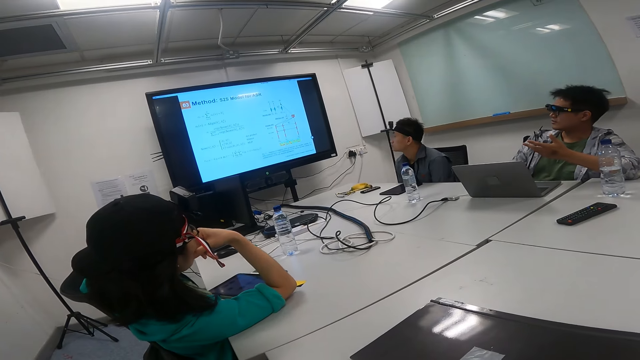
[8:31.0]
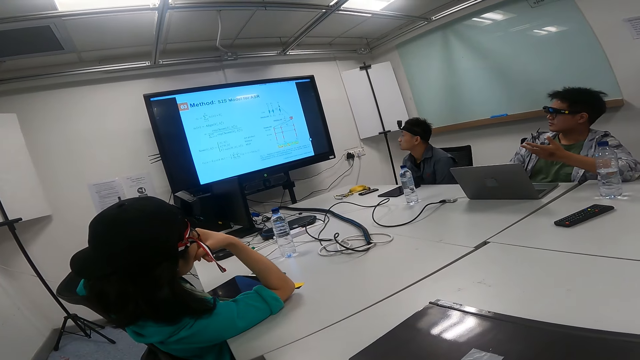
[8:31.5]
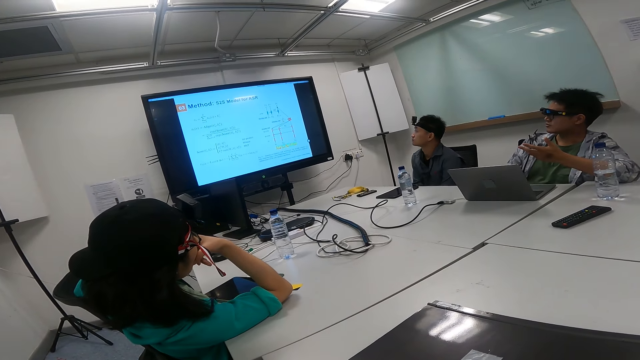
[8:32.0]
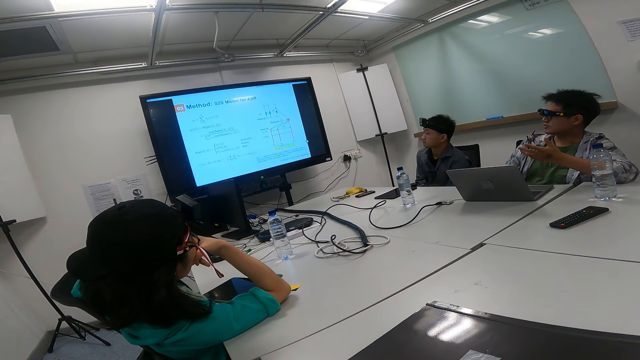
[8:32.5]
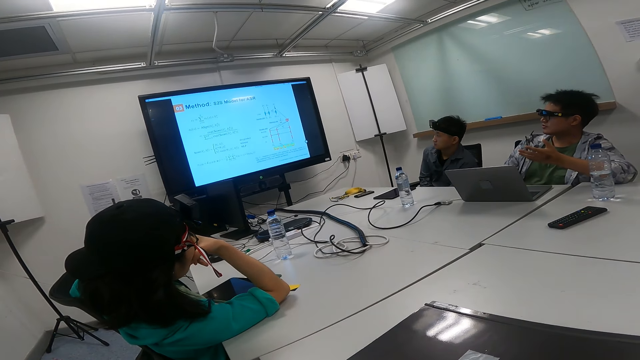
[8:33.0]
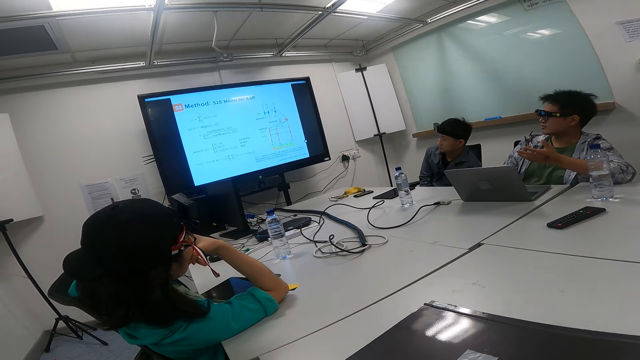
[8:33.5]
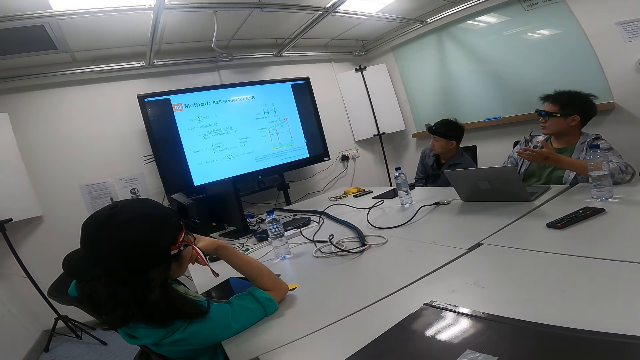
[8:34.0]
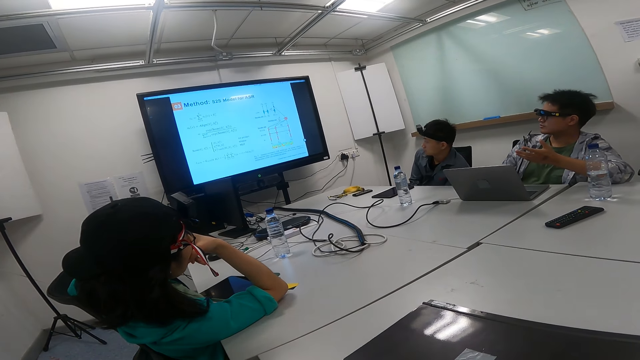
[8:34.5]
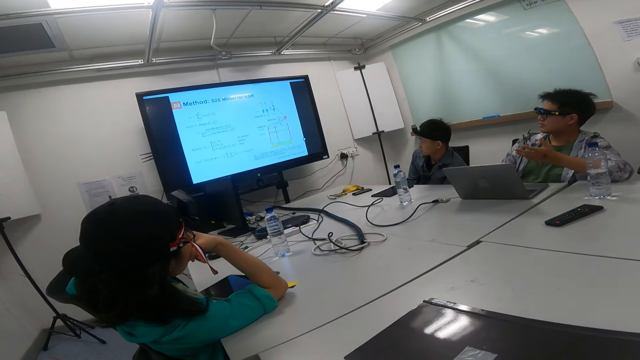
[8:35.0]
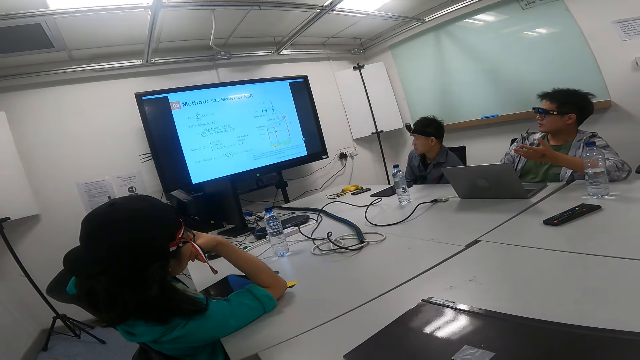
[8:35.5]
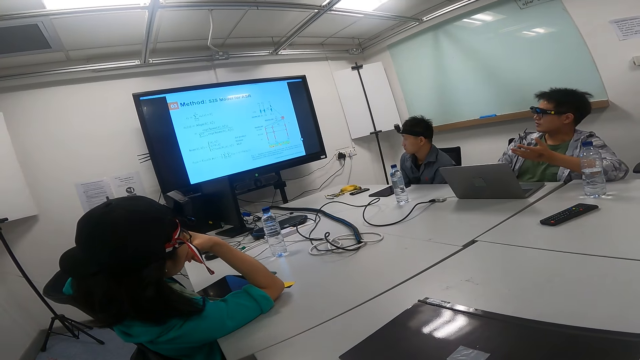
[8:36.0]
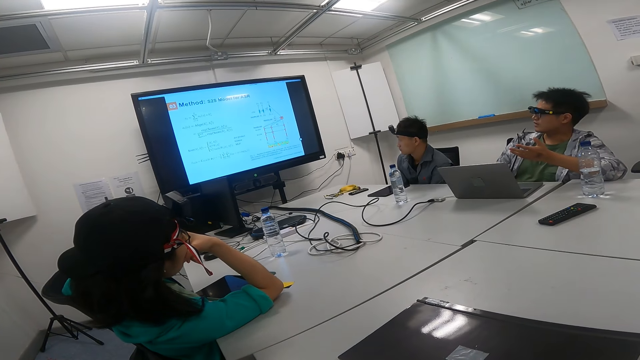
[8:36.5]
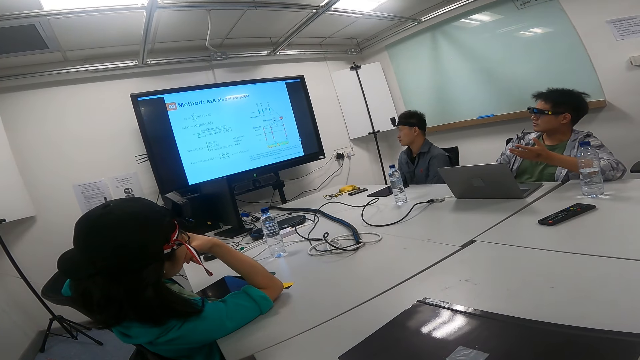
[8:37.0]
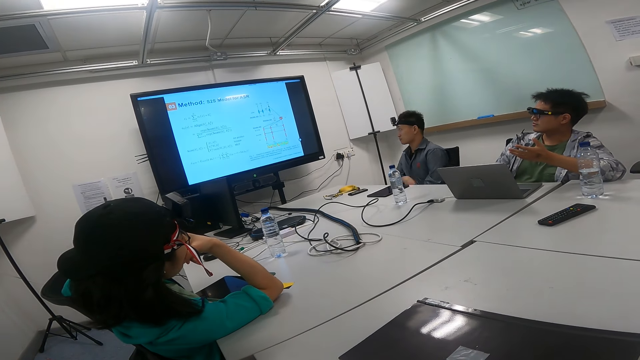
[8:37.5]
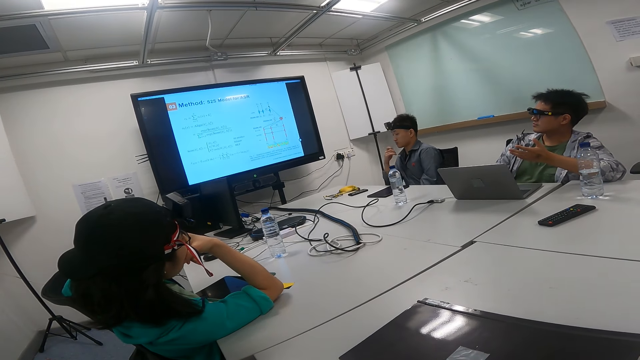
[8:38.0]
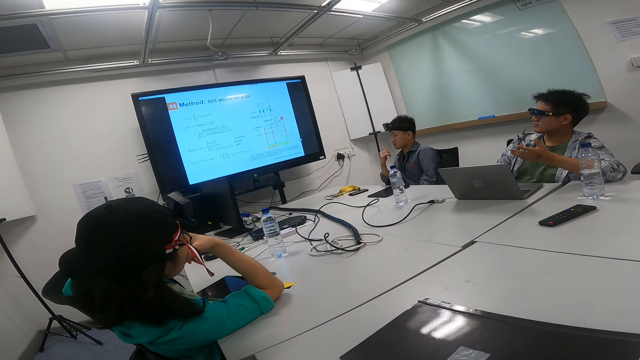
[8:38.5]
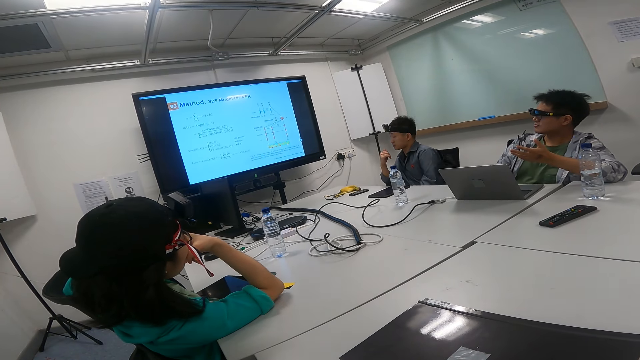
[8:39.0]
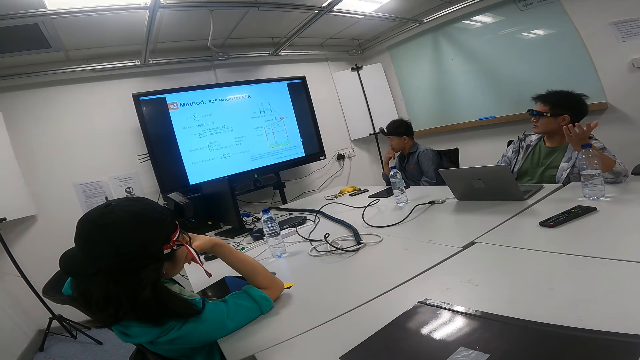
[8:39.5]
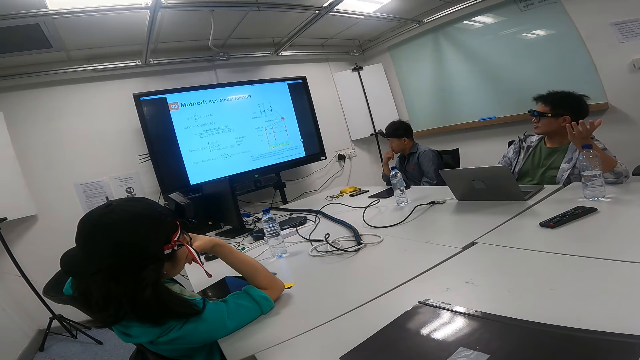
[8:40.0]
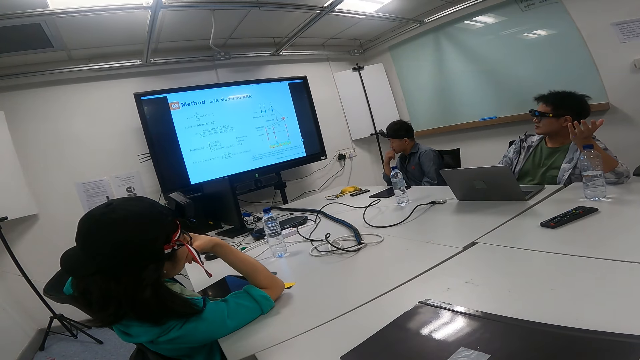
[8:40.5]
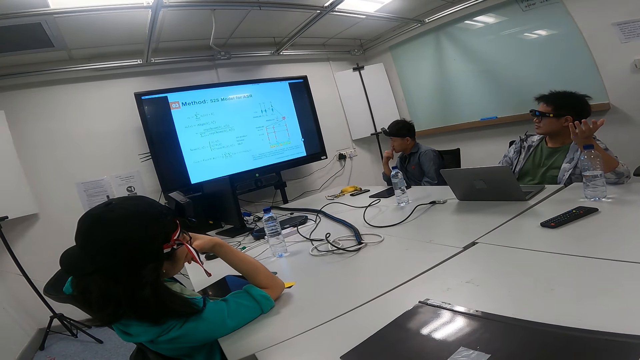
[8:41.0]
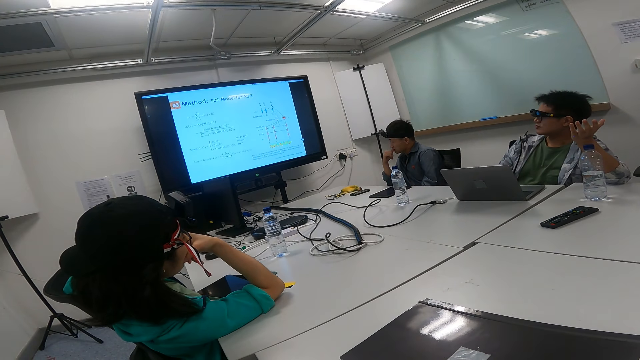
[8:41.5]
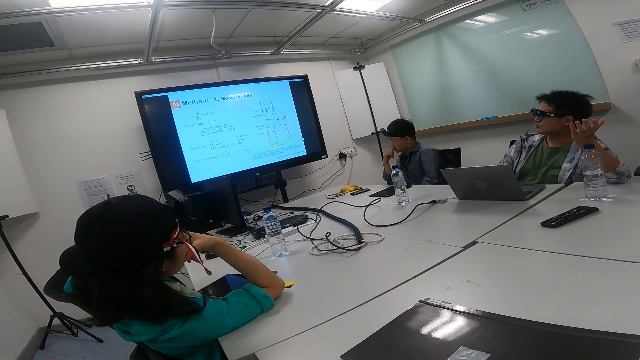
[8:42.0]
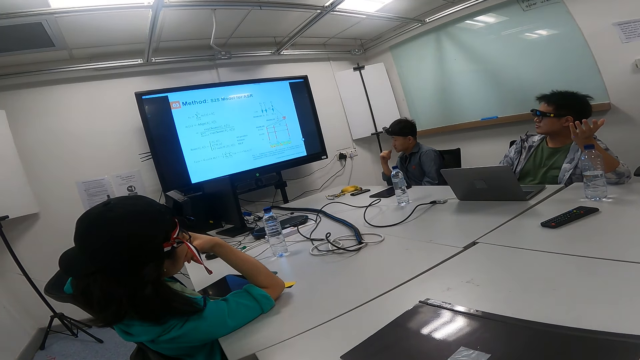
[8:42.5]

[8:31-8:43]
A man swings with the chair.

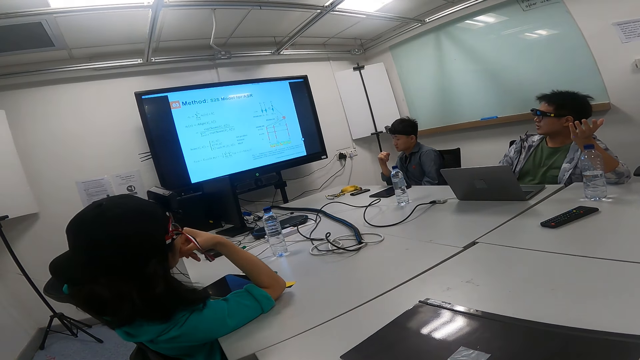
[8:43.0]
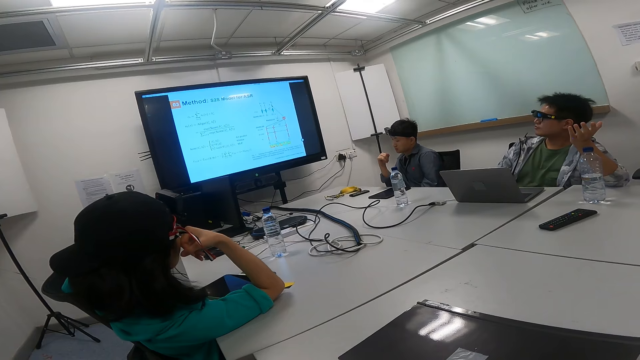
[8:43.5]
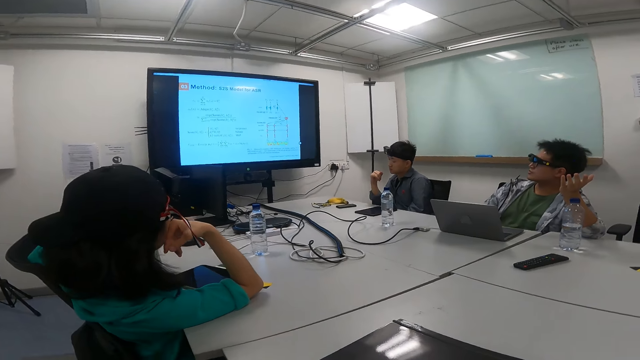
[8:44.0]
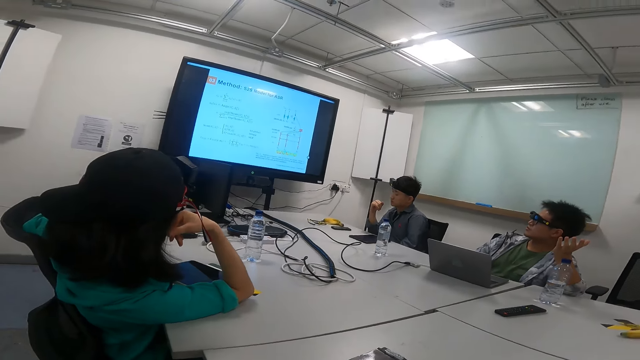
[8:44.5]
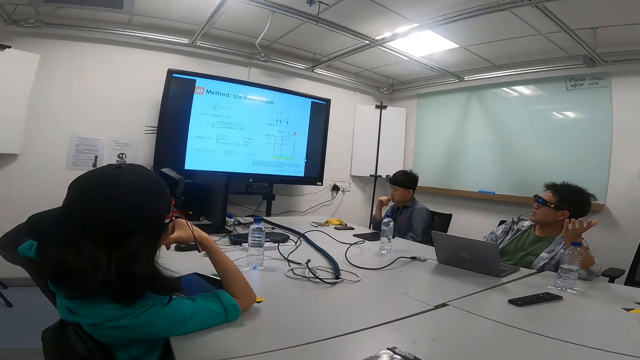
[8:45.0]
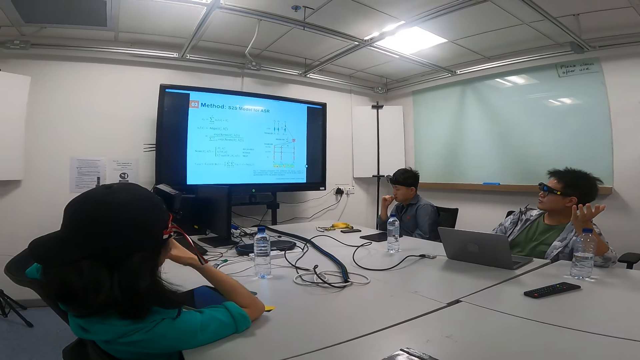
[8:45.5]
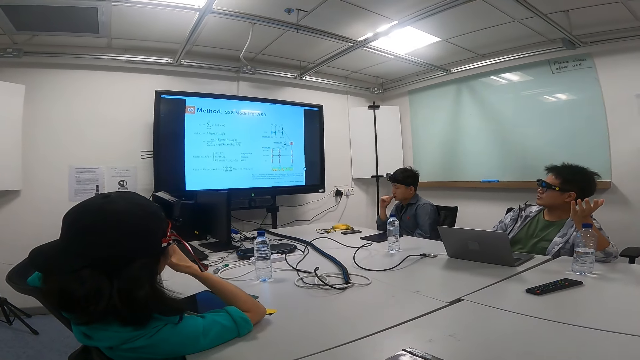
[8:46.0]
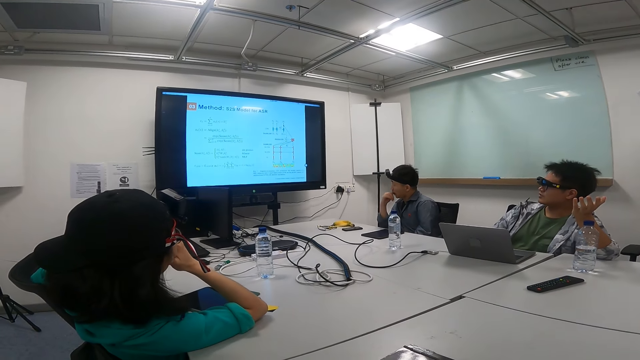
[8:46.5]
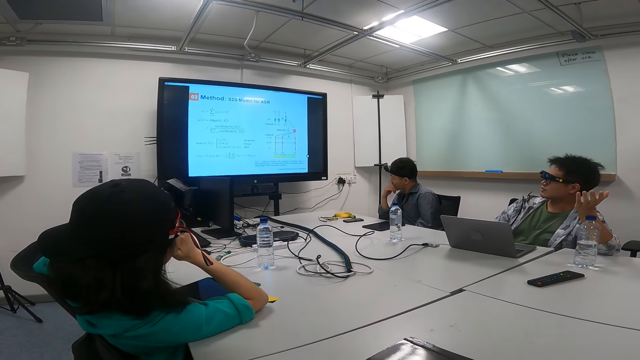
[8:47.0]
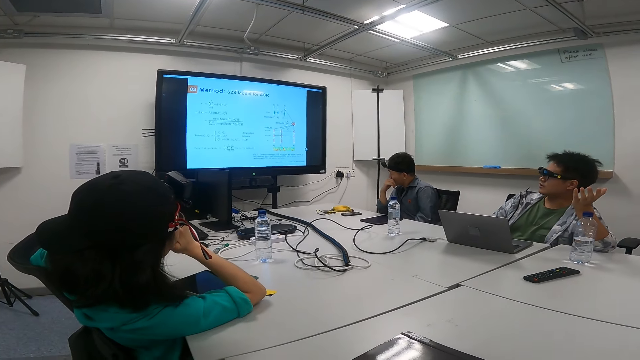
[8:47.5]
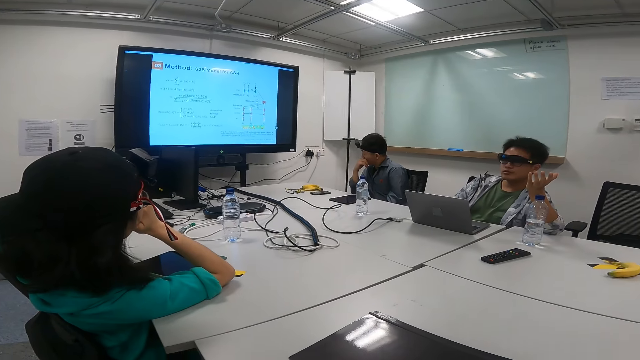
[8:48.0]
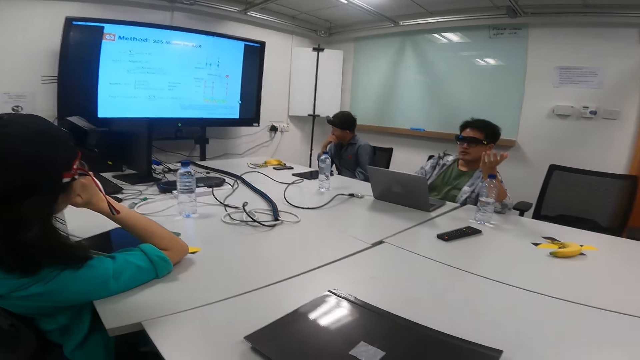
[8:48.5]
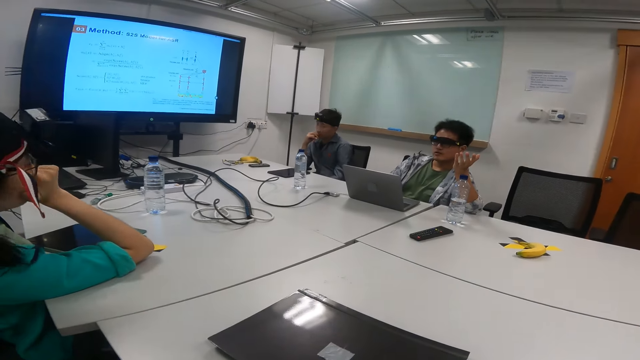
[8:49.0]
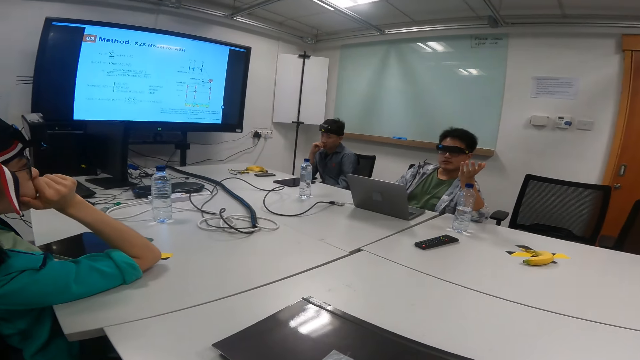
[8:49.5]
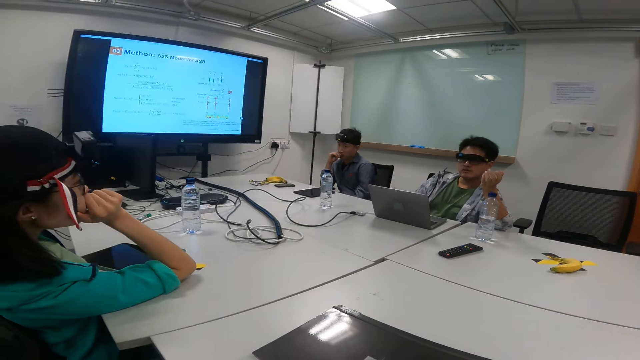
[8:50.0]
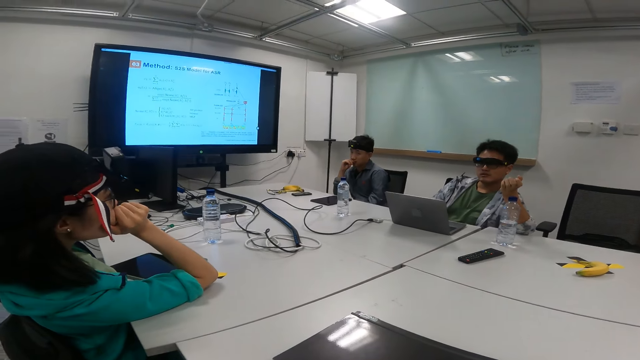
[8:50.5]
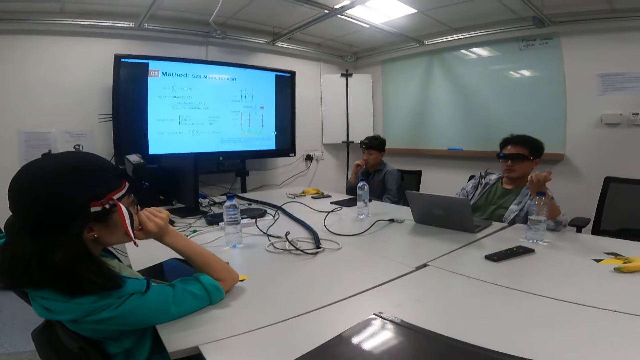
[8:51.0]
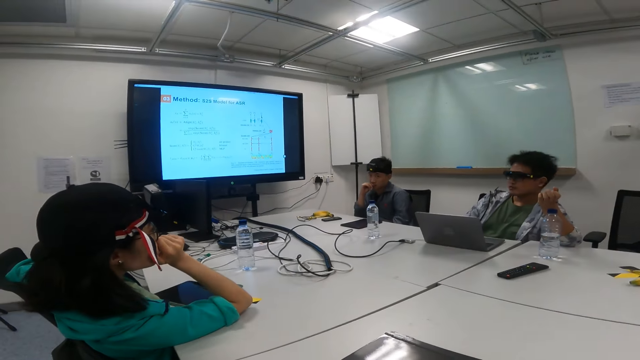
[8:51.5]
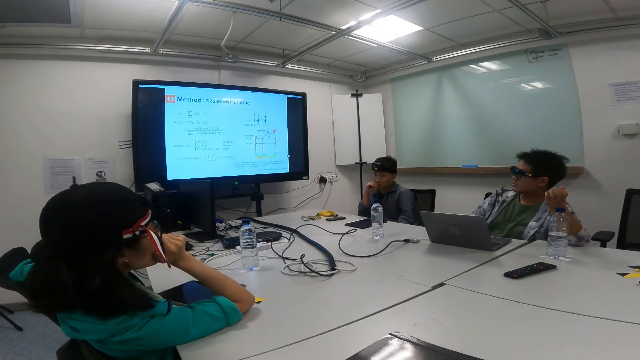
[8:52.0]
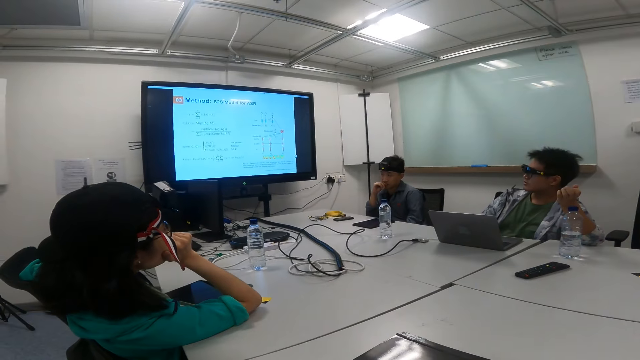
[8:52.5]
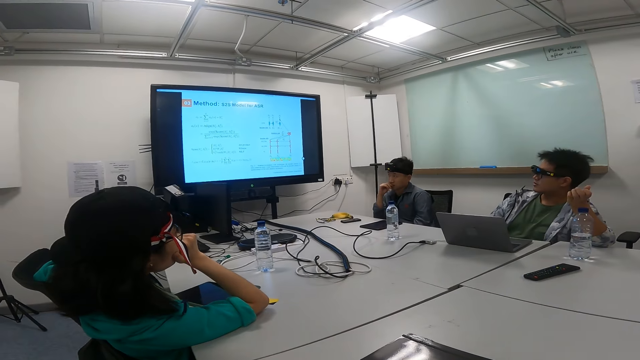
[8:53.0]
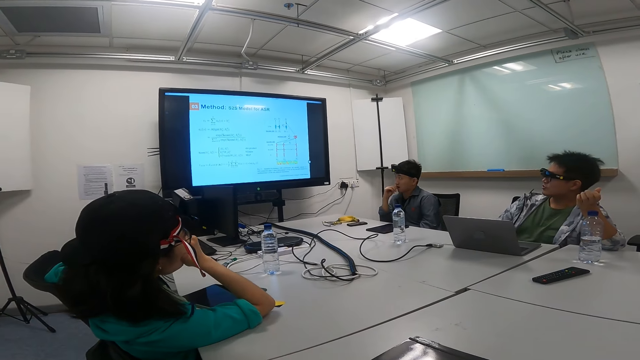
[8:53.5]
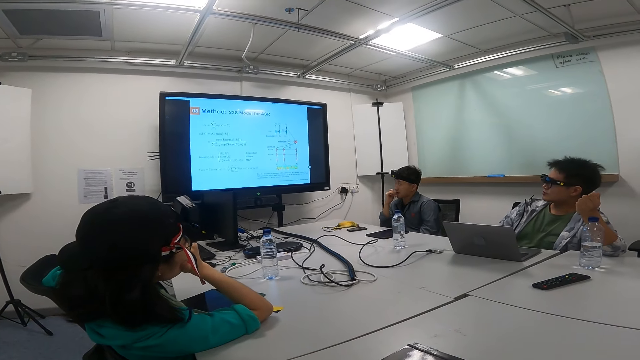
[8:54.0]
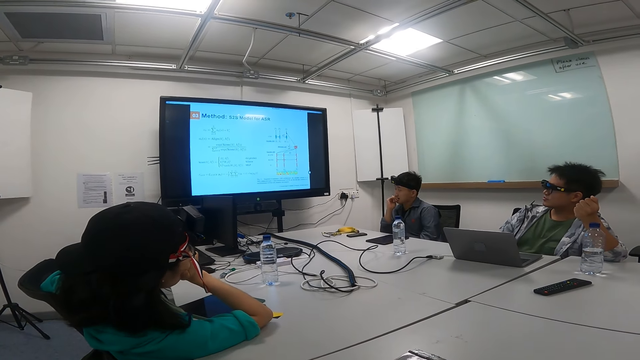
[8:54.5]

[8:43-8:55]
A man looks at the camera wearer. The camera wearer looks at the man. The man looks at the television screen.
